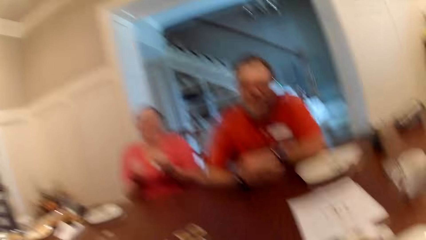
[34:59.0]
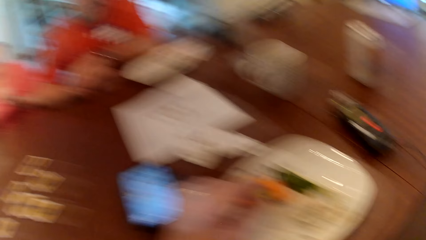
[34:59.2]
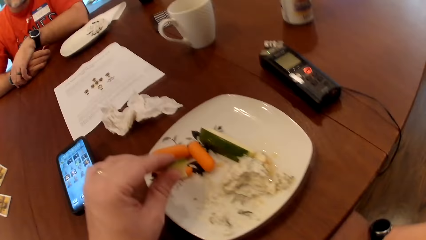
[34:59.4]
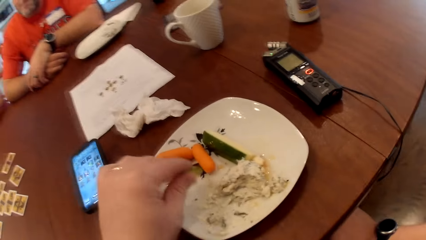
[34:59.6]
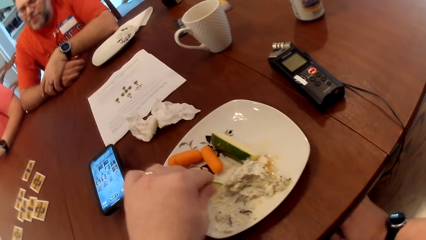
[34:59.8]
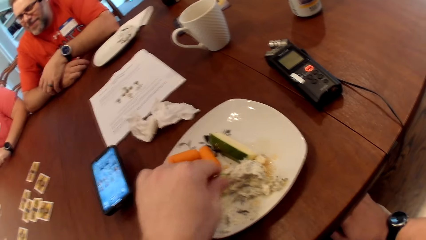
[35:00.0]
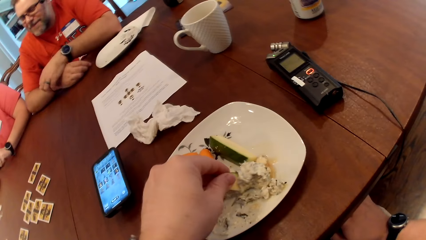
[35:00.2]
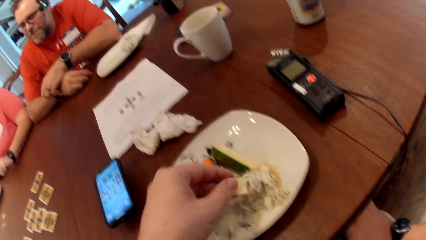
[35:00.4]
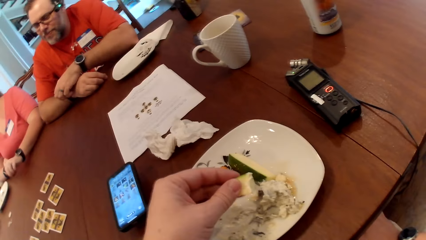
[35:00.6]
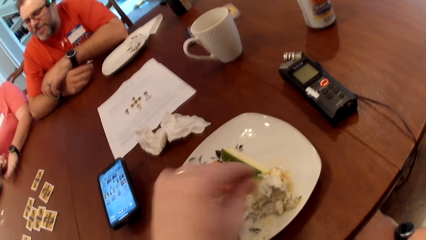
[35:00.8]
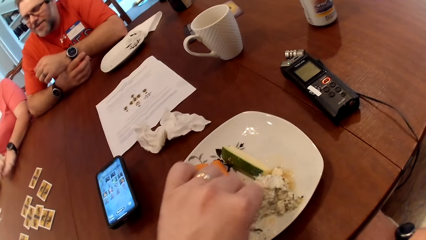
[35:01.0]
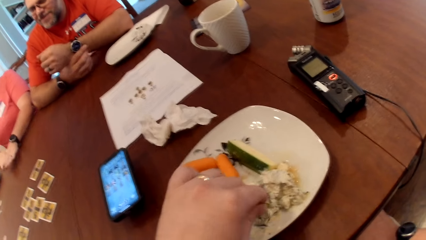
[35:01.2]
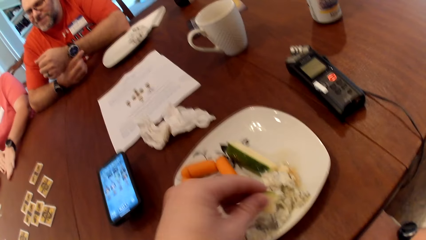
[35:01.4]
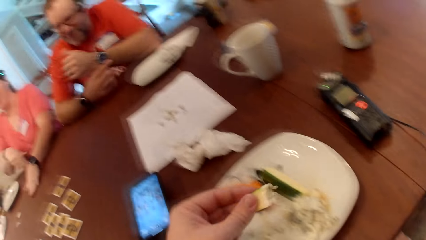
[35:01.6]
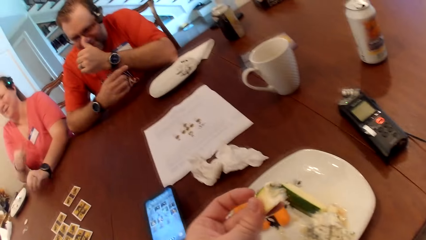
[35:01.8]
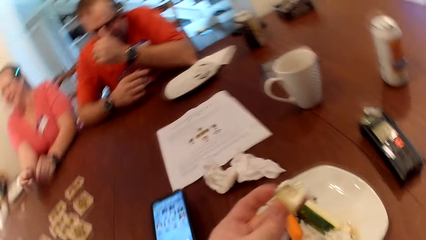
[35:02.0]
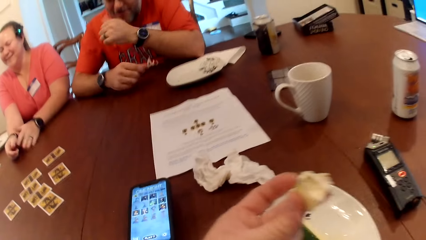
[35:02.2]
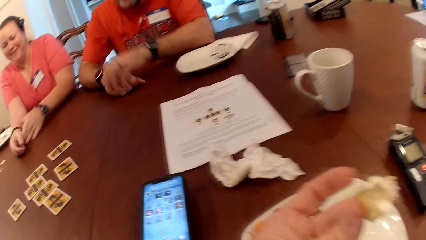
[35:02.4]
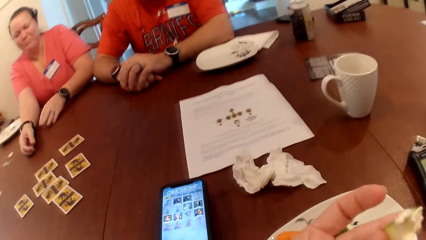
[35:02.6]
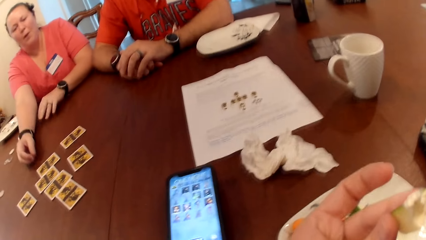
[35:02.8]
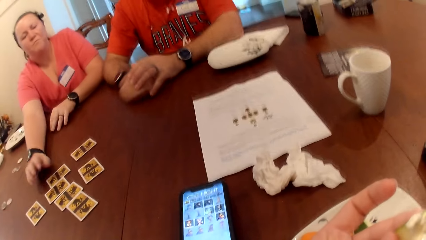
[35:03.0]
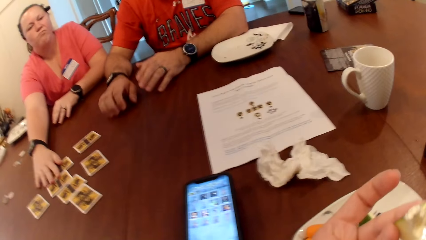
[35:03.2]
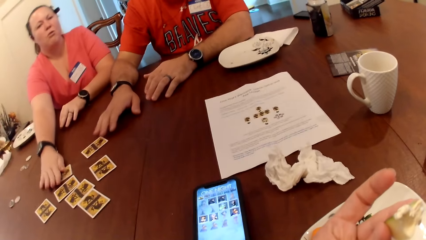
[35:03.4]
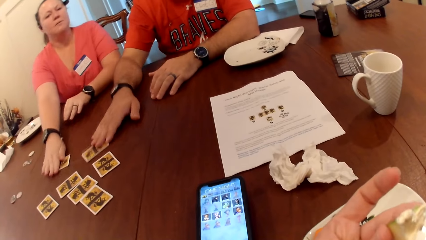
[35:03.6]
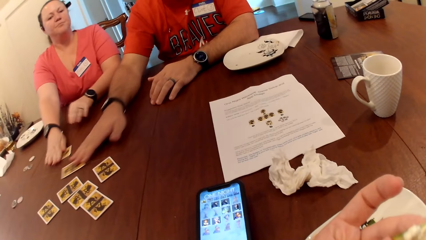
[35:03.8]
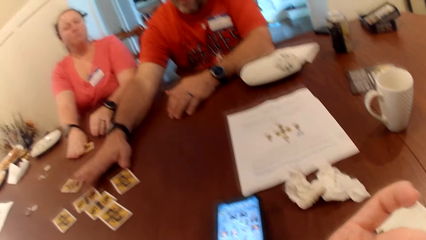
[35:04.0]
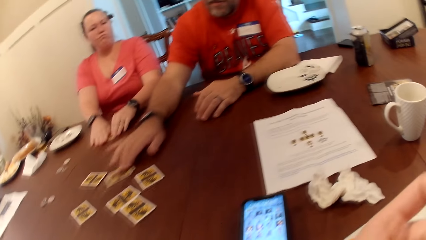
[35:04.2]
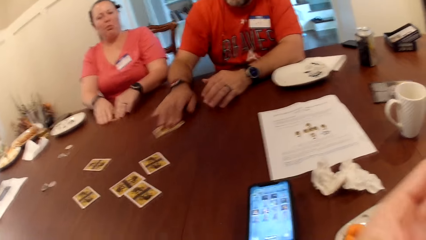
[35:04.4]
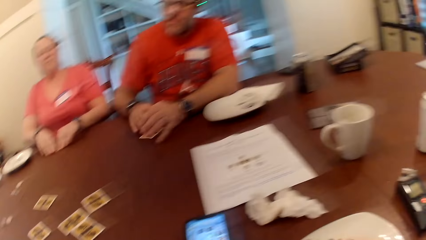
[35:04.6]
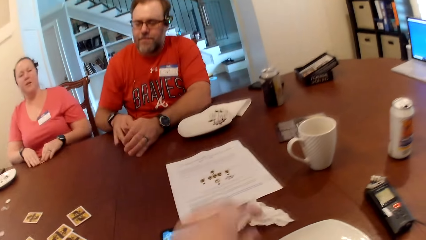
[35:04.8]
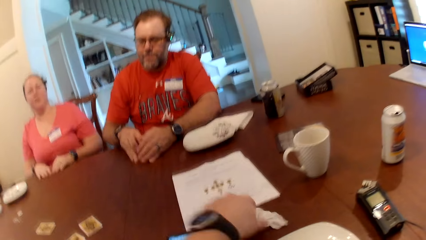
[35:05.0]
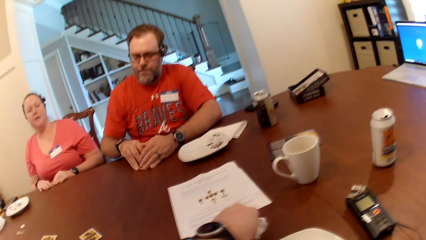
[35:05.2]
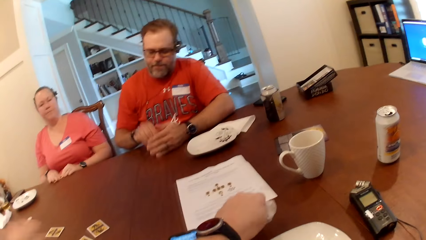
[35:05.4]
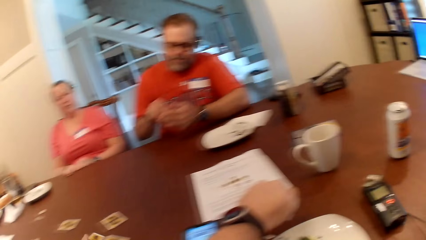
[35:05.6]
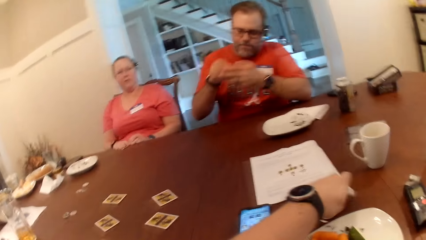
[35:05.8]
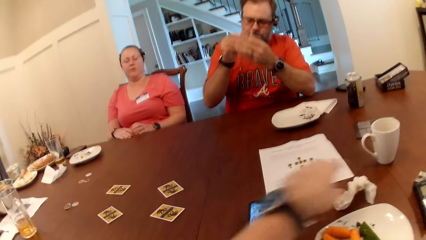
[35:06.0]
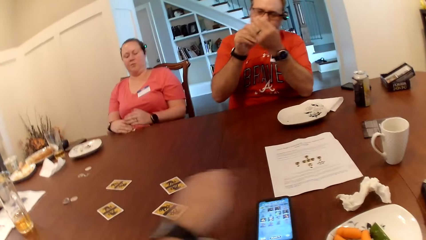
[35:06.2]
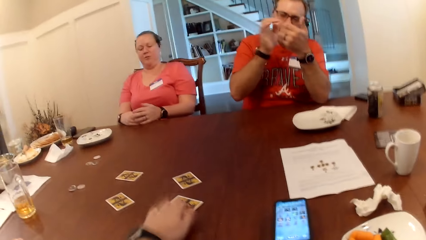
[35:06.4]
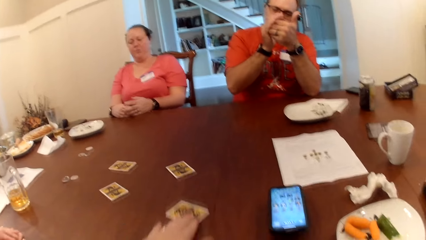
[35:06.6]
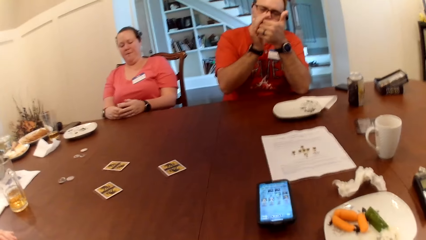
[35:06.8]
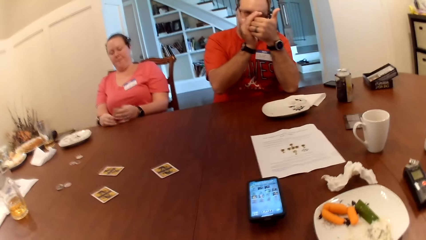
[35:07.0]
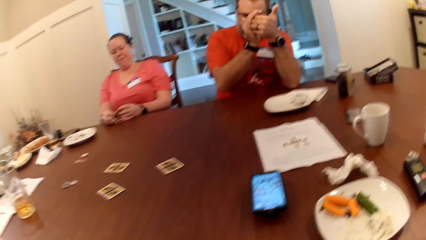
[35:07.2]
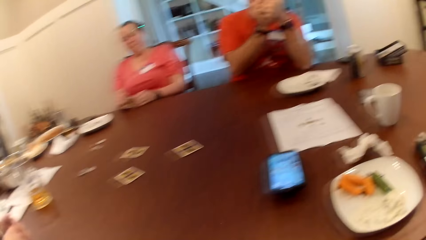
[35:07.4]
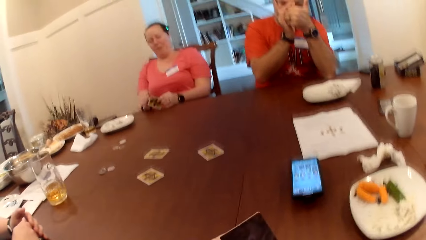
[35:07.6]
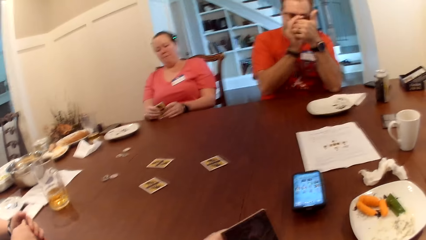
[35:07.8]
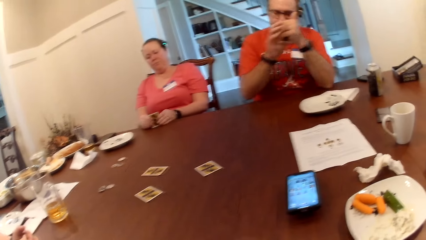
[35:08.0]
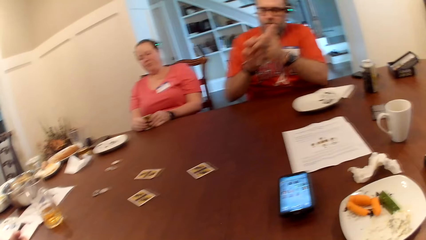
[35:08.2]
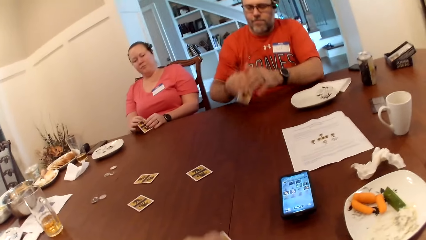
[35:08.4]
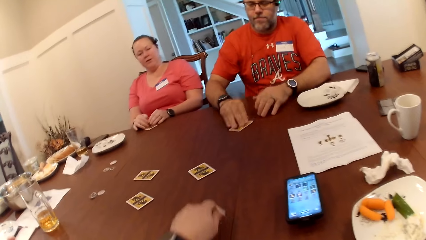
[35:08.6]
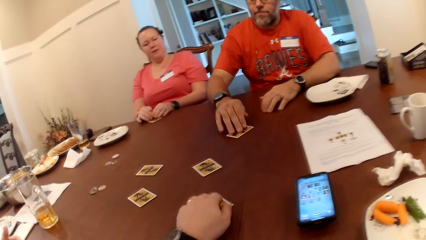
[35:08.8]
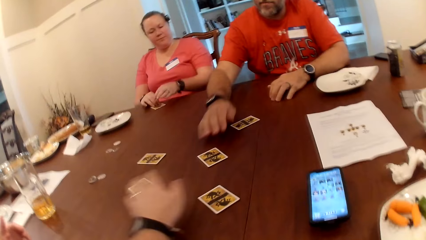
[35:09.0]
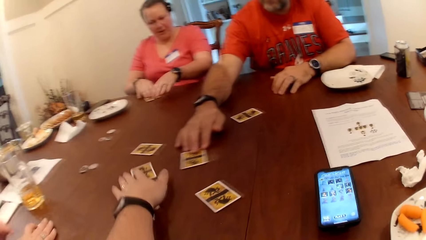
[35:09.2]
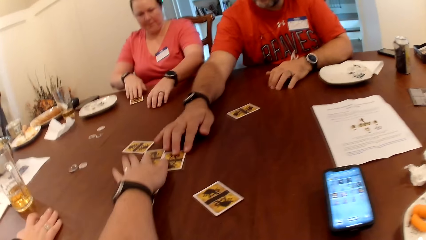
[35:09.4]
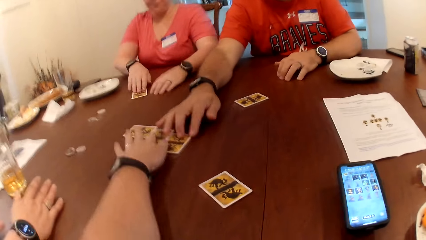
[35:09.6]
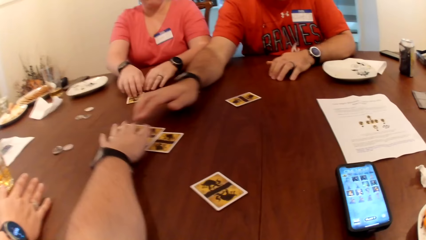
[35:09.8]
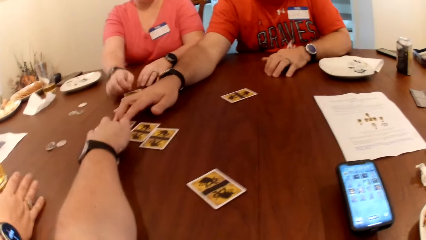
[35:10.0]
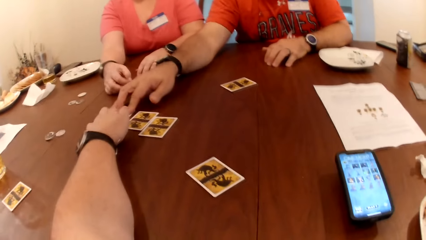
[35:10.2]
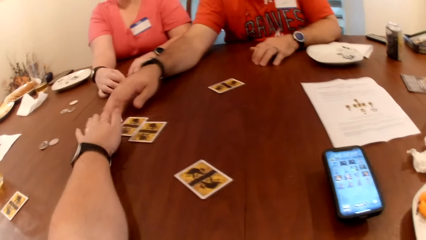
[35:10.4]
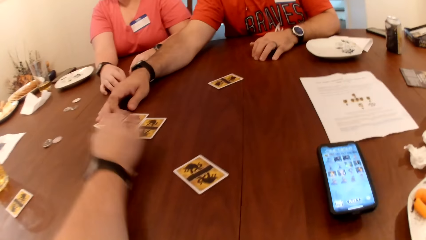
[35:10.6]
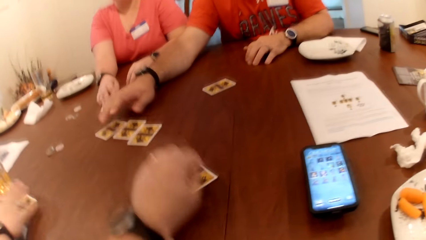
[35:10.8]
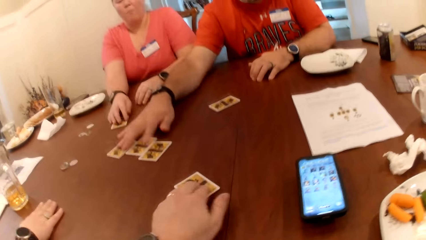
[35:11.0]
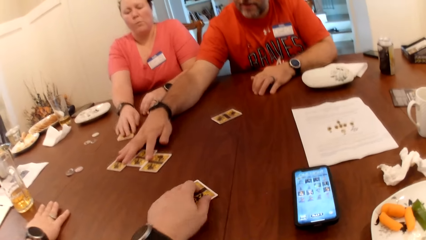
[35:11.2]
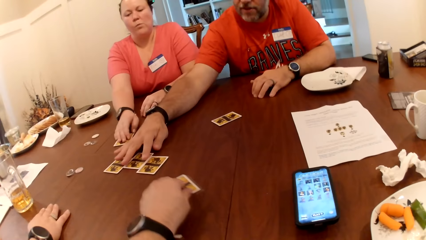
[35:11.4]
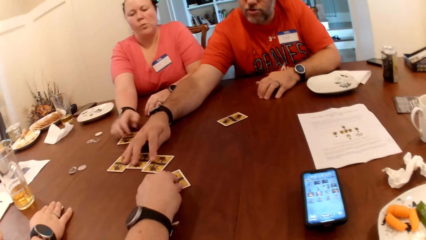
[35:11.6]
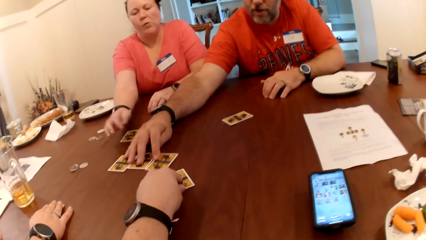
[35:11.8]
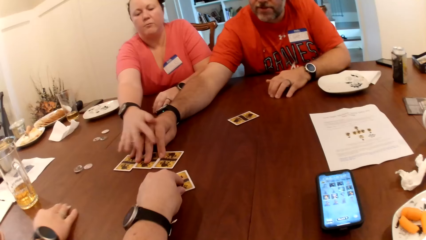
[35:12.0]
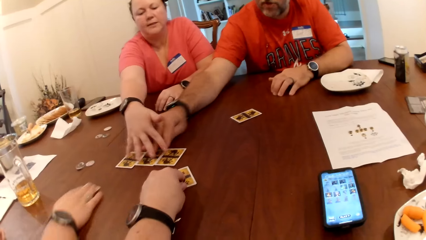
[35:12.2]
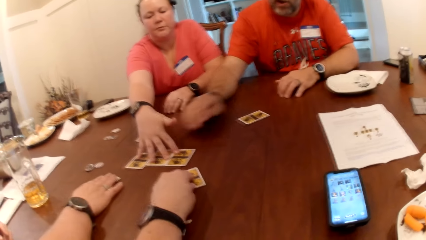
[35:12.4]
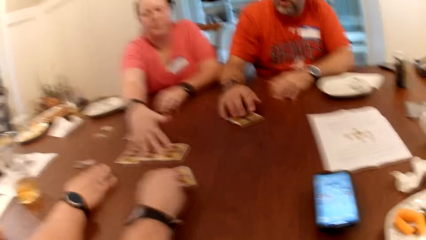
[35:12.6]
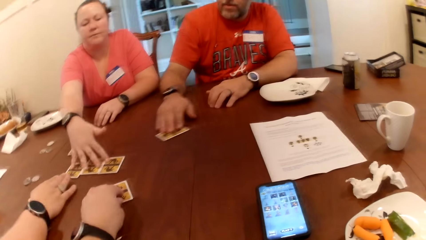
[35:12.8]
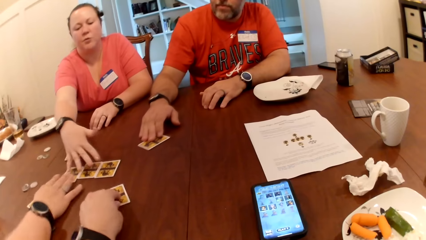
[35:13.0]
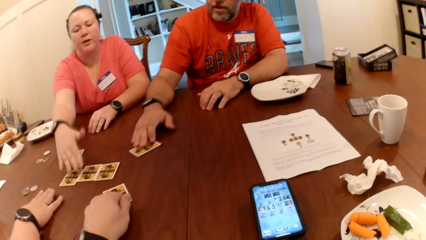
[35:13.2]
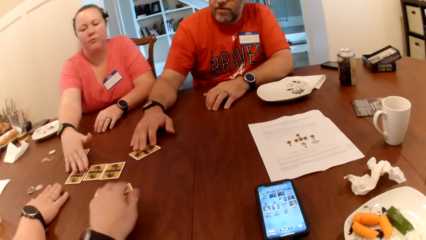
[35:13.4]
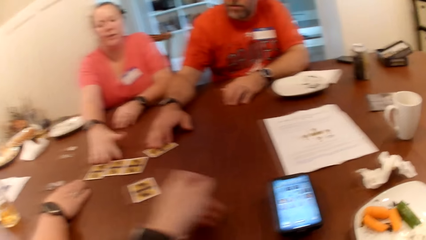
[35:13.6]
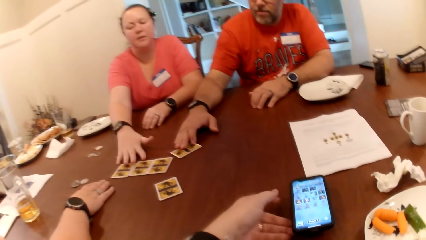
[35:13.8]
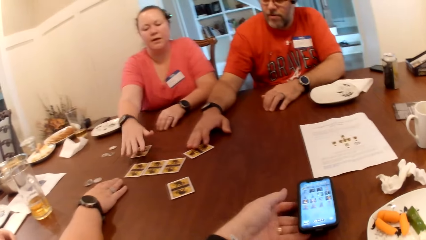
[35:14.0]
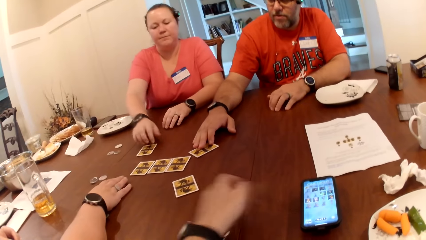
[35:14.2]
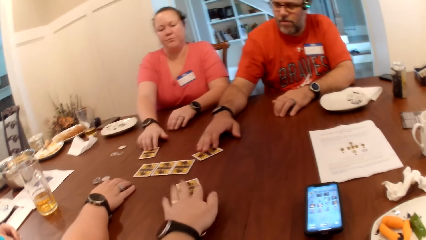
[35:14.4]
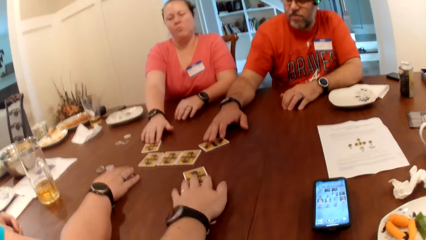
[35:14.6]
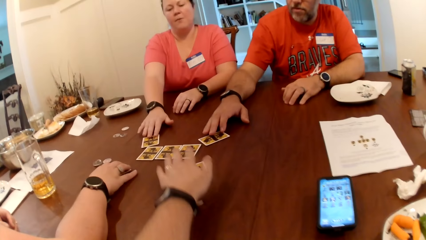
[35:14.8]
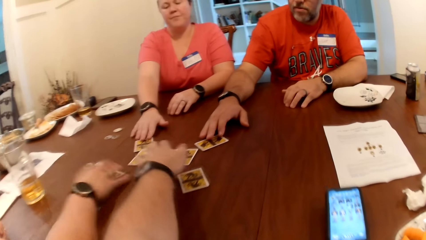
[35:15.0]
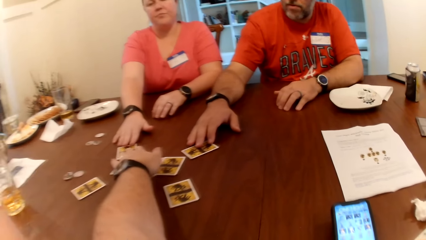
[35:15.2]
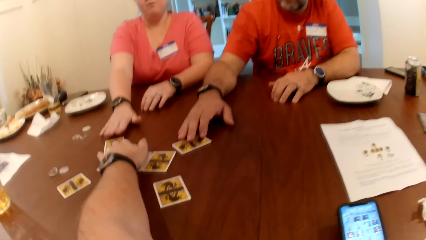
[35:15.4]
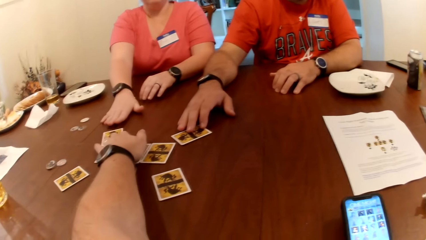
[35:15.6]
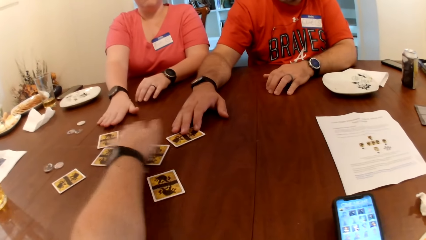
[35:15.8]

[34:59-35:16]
The camera wearer picks cucumber with the paste from the plate on the table with his left hand. He eats the cucumber from the plate on the table with his left hand. The woman moves the card on the table with her right hand. The man moves the card on the table with his right hand. The camera wearer picks a piece of kitchen roll from the table with his left hand. The man picks the card from the table with his right hand. The camera wearer drops the piece of kitchen roll on the table with his left hand, wipes hands with the tissue on the table, picks the card on the table with his left hand, and places the card on the table. The man drops the card on the table with his right hand. The camera wearer moves the cards on the table with his left hand. The man moves the cards on the table with his right hand. Another woman moves the cards on the table with her right hand. The first woman moves the cards on the table with her right hand.
